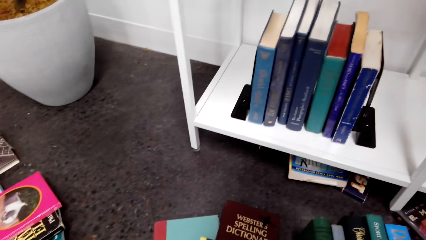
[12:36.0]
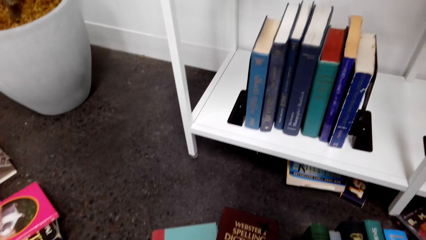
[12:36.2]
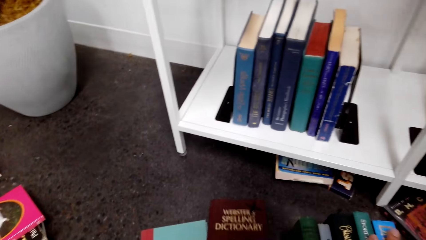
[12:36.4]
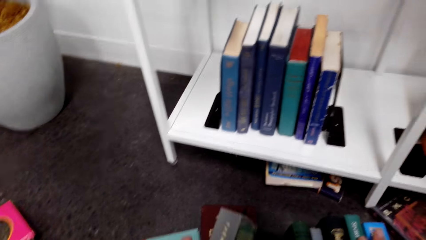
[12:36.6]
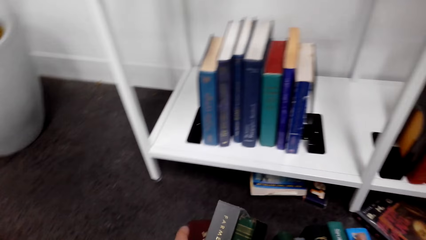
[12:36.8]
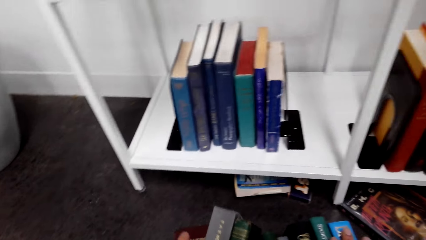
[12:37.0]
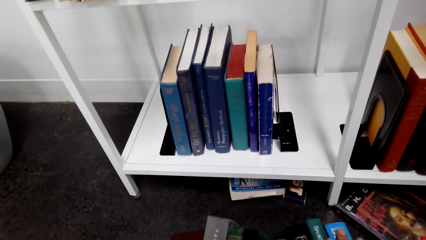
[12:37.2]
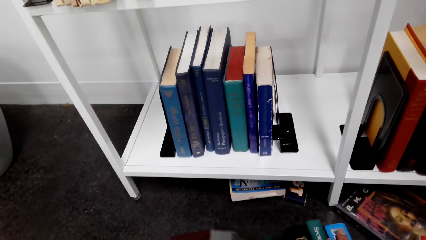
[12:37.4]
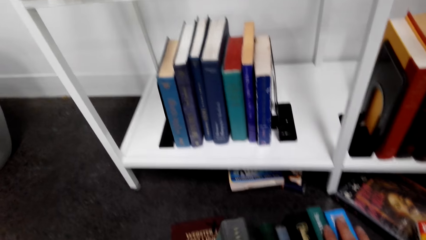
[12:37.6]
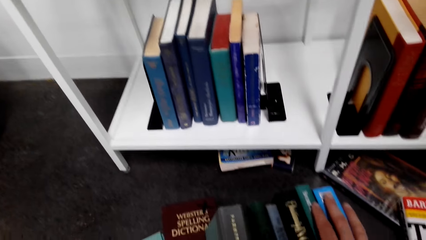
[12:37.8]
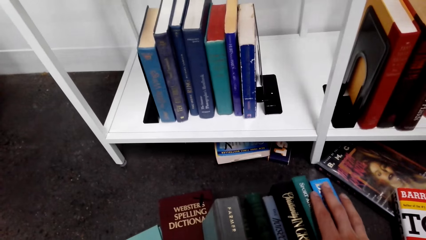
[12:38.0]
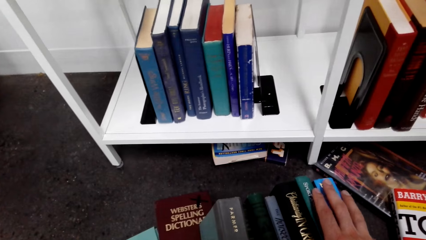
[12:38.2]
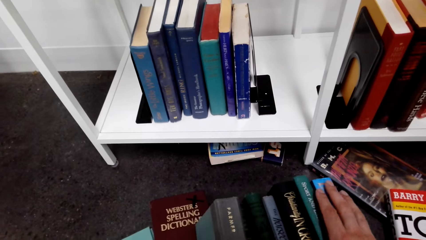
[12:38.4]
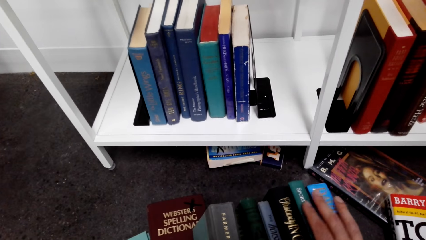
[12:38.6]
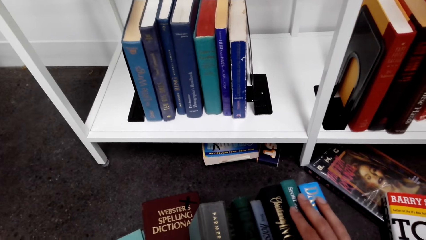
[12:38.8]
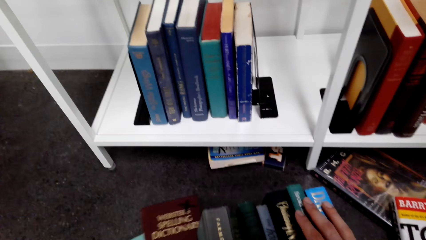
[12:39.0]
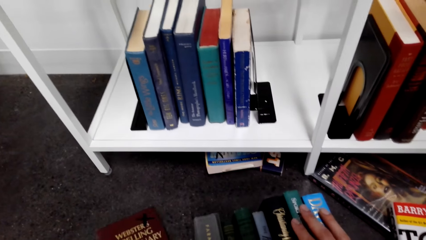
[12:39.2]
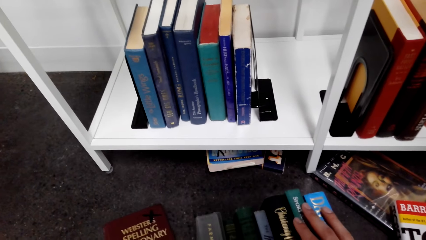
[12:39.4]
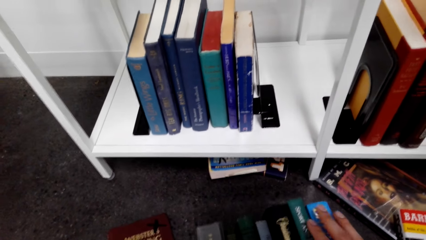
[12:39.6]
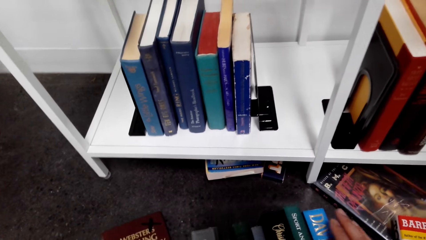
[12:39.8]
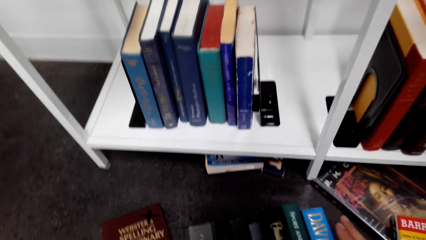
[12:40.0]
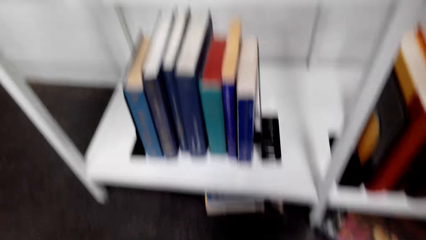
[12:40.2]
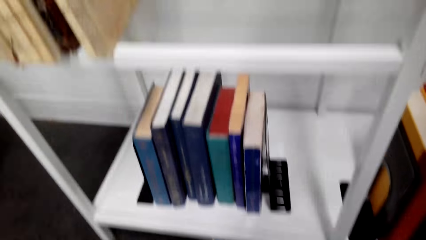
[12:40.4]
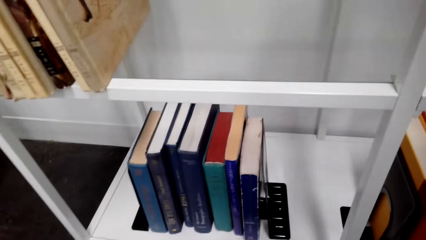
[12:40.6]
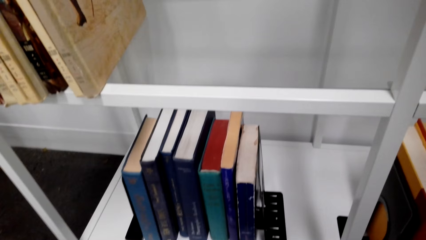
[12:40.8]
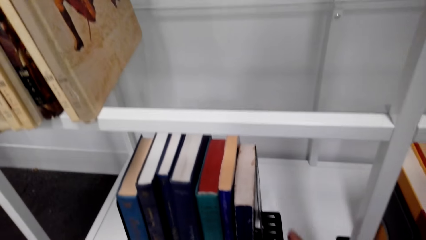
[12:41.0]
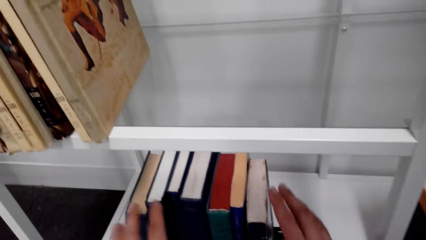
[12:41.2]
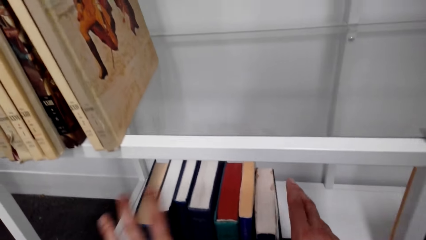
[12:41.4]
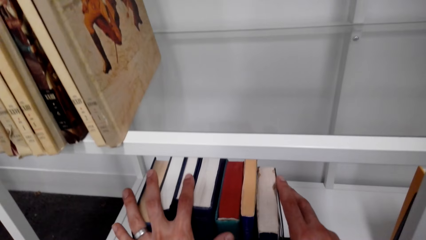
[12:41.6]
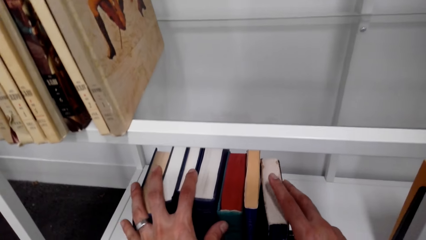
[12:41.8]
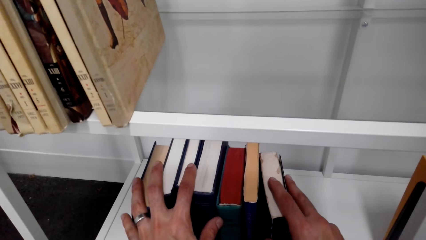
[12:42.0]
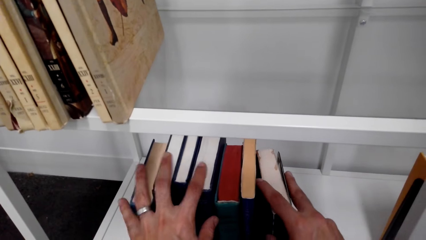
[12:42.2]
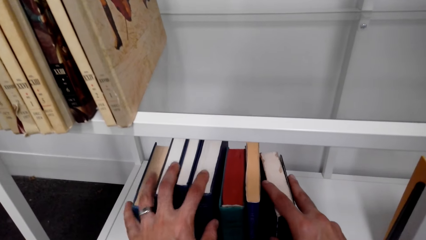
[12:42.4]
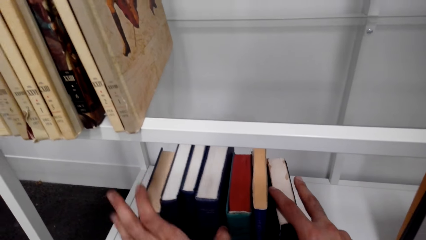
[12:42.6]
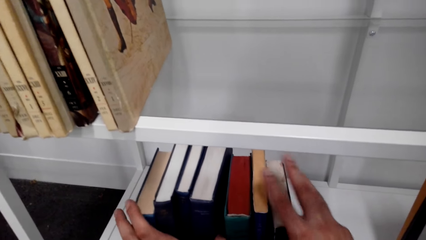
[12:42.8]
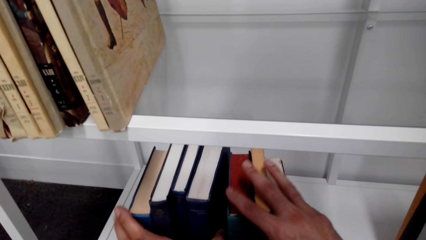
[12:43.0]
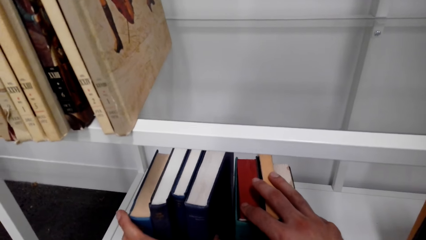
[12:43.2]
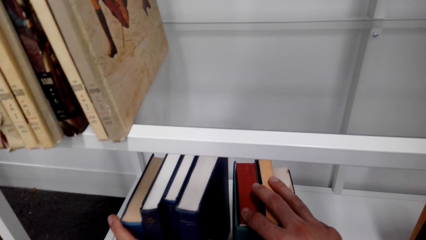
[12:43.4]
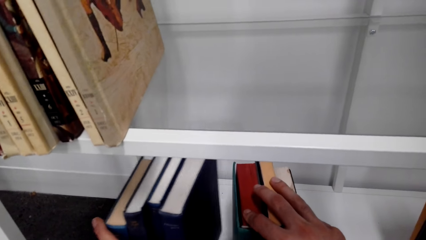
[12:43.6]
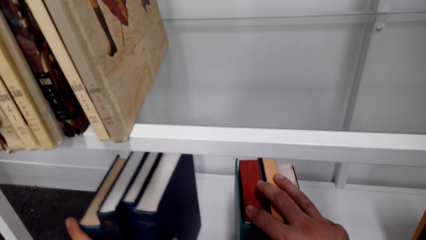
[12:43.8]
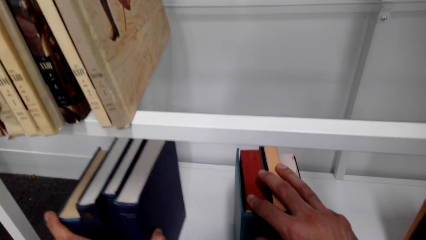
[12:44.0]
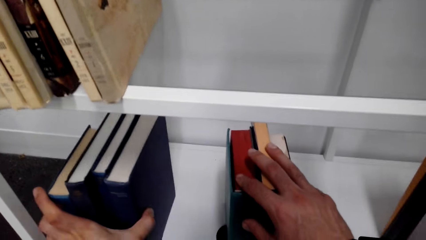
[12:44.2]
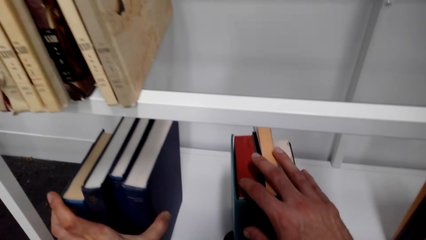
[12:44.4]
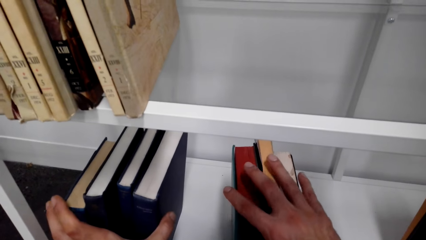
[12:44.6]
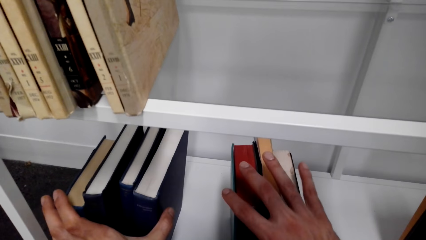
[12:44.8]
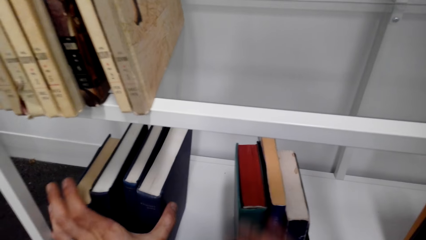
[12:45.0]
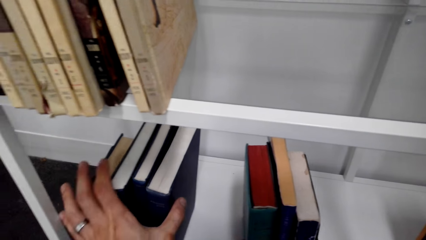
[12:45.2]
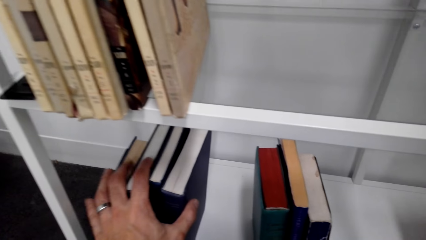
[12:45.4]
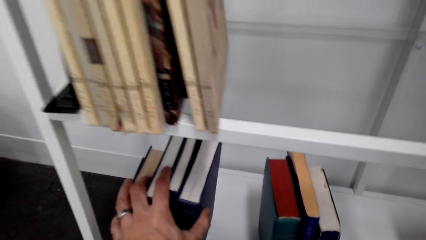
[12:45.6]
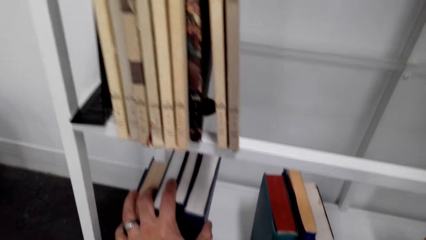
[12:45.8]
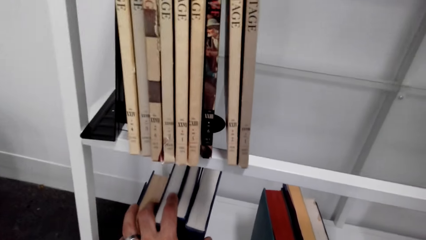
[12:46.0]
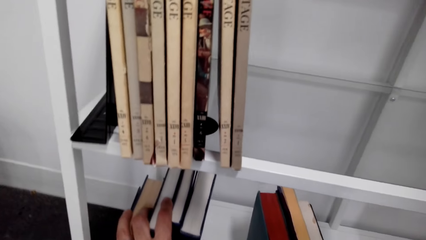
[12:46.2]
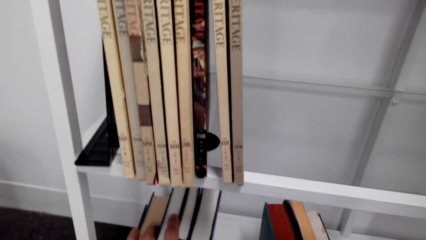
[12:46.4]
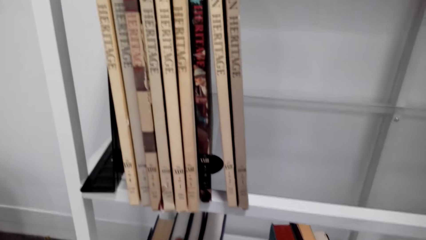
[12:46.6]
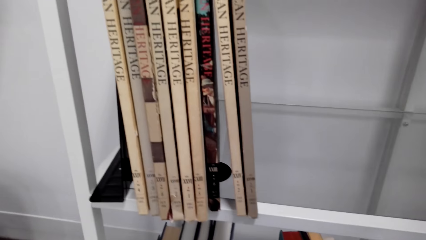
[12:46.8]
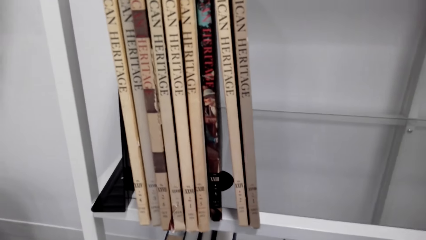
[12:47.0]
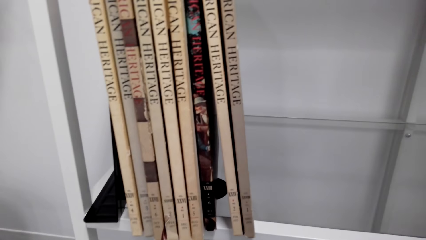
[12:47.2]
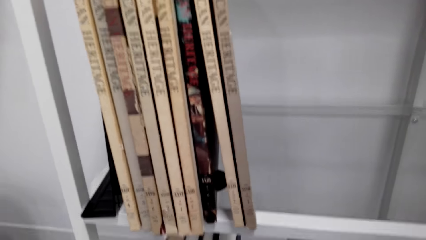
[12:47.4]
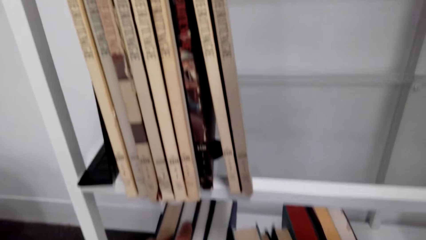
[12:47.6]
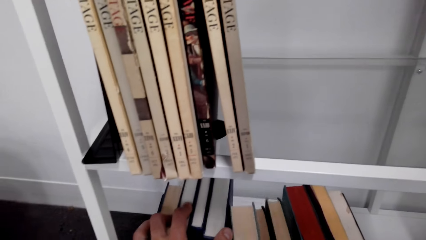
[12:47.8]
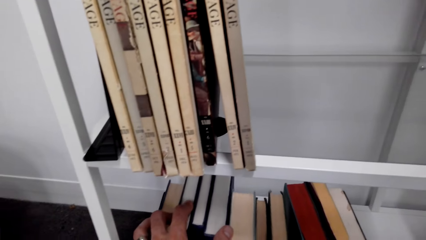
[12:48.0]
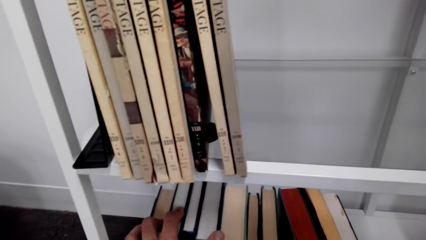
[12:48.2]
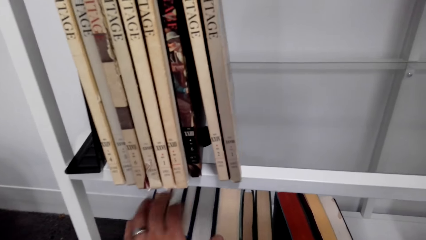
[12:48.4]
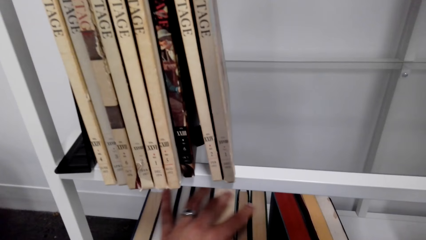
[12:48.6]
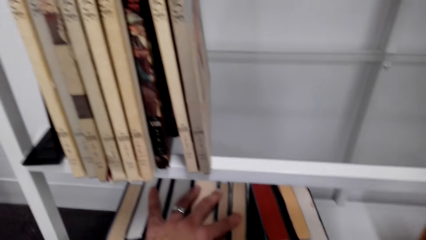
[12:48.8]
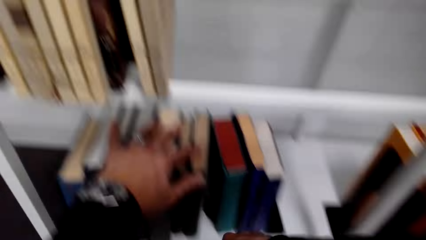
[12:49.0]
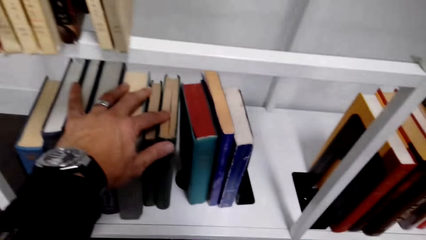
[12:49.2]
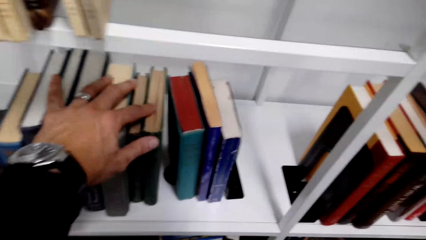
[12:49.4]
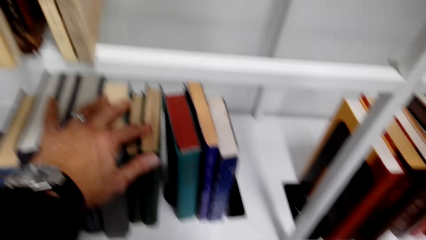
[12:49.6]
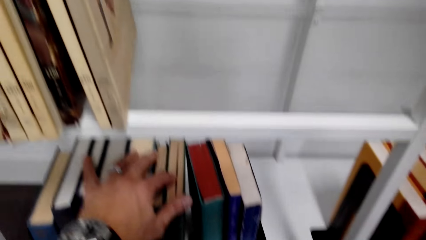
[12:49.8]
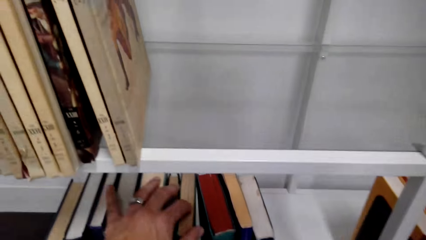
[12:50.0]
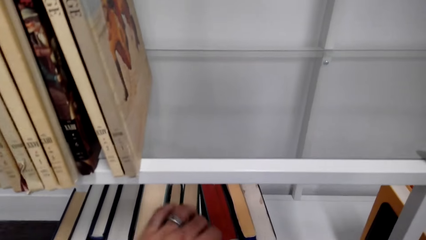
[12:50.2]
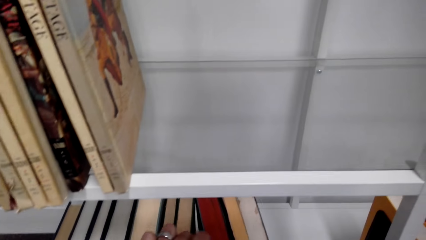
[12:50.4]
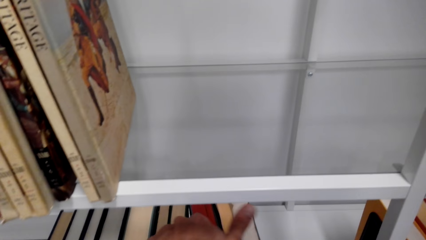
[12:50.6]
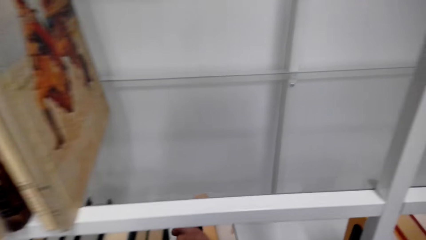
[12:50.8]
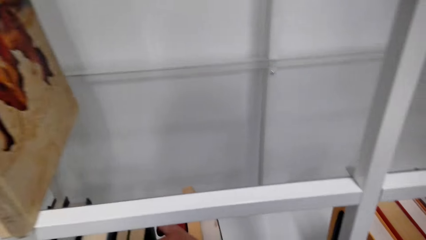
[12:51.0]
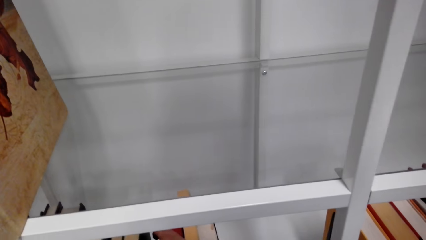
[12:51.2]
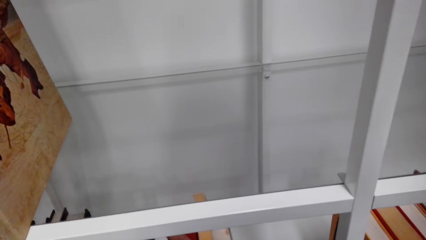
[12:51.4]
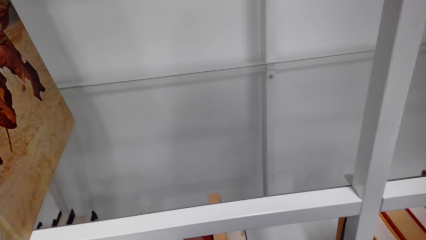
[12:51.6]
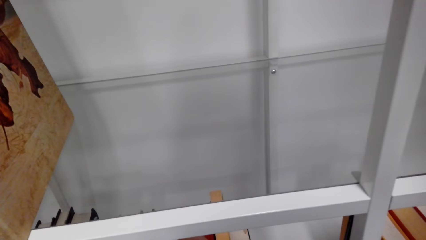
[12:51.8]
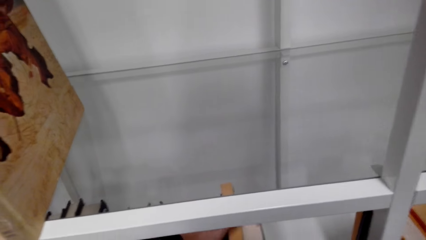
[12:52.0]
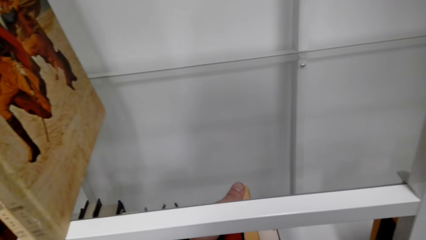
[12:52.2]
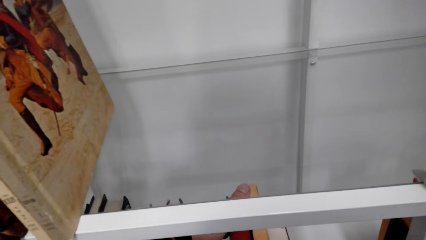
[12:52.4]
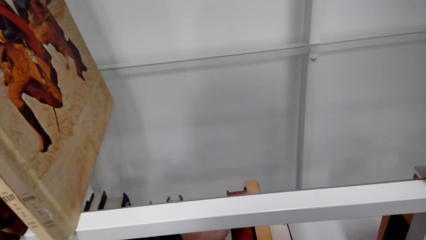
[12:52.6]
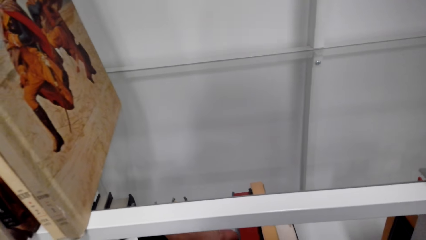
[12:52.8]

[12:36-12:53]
The camera wearer piles books. They separate the books on the rack. They hold the books together on the shelf. They move a book on the shelf. They place the books between the other books on the rack.
